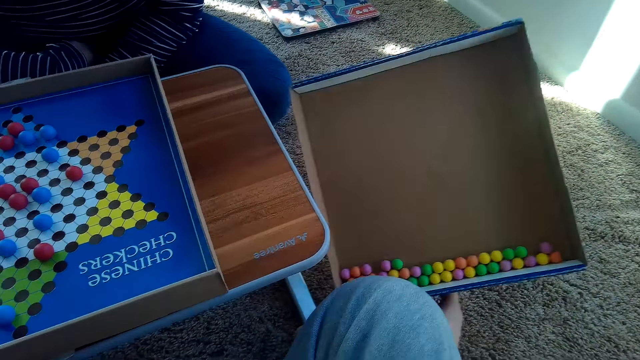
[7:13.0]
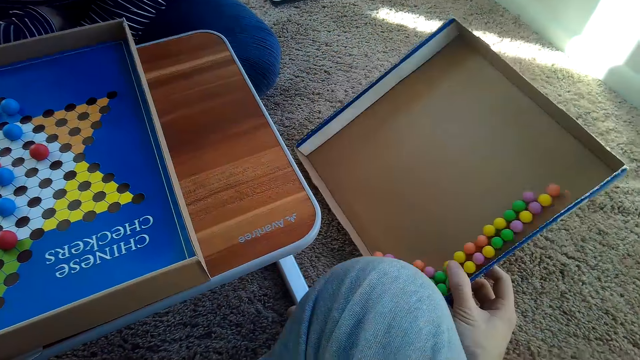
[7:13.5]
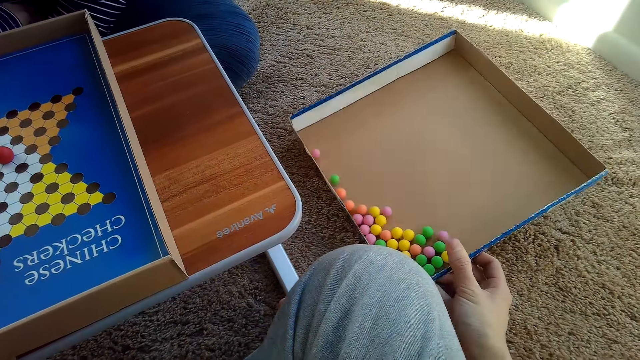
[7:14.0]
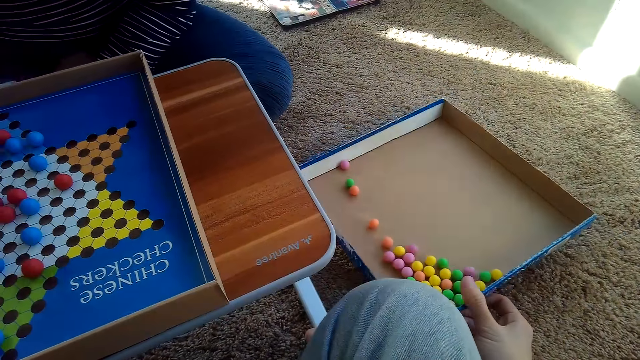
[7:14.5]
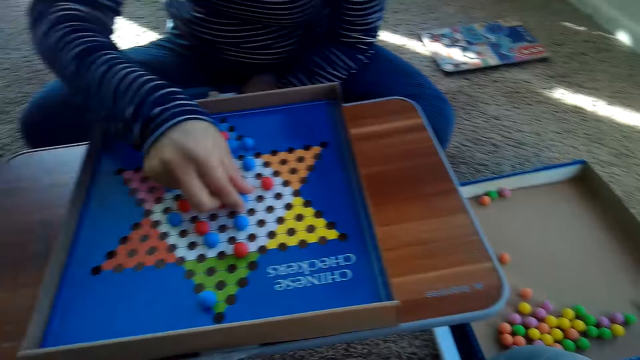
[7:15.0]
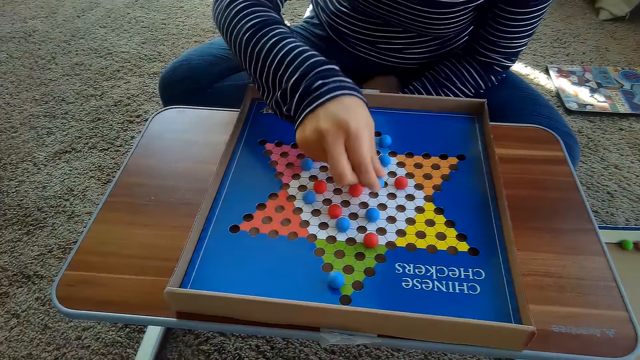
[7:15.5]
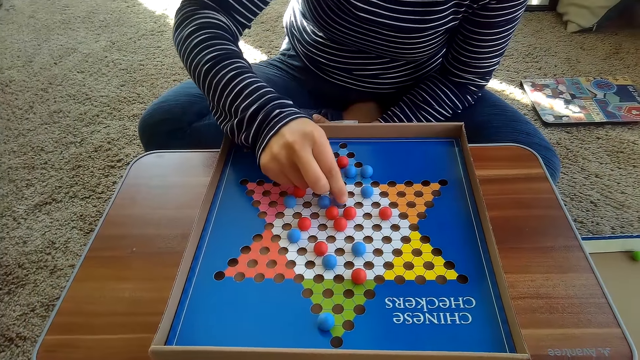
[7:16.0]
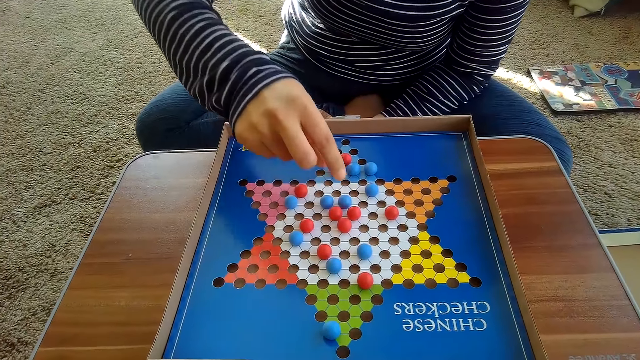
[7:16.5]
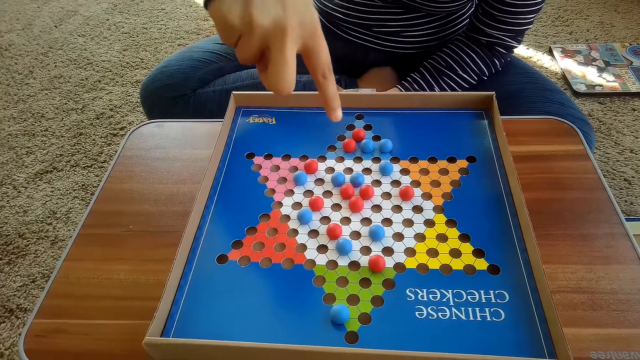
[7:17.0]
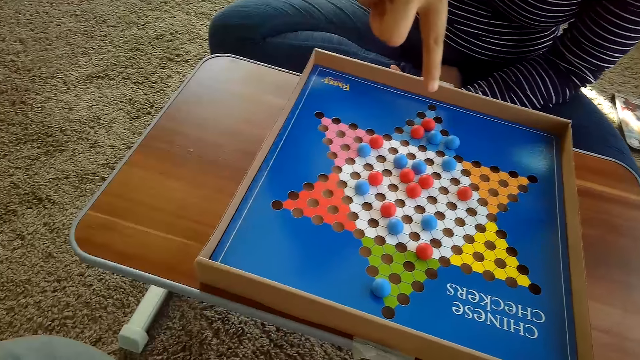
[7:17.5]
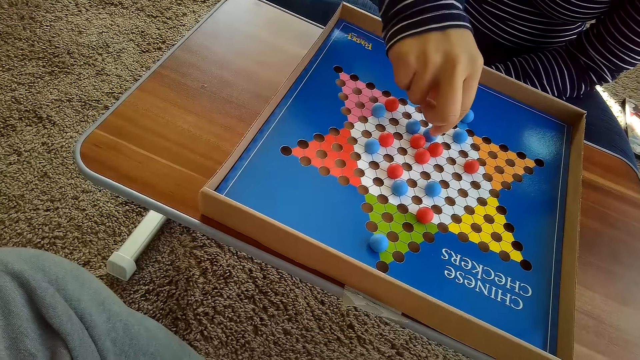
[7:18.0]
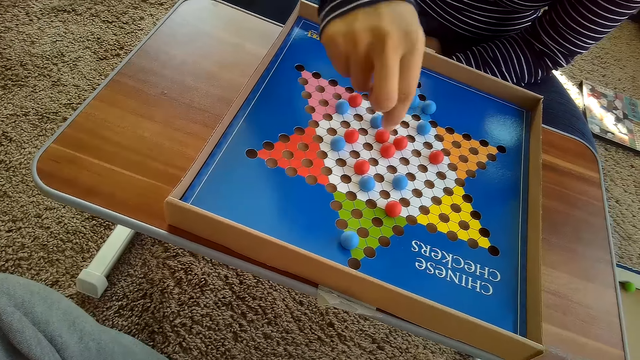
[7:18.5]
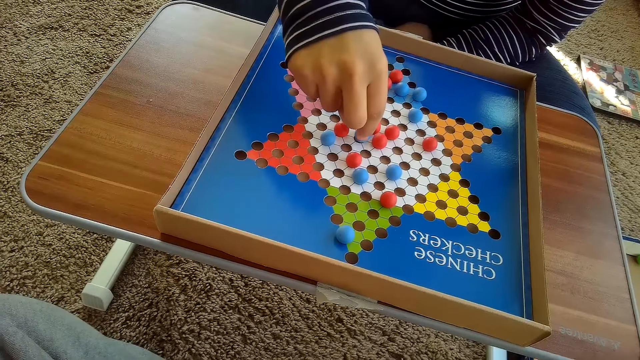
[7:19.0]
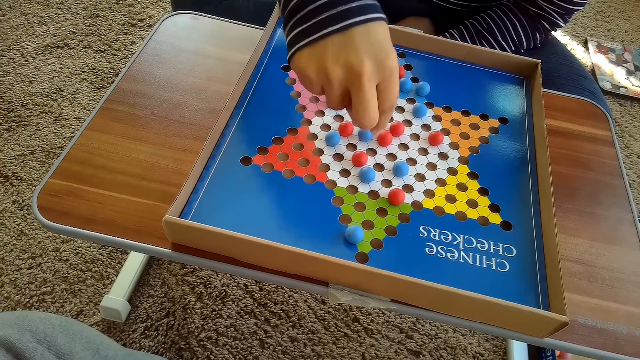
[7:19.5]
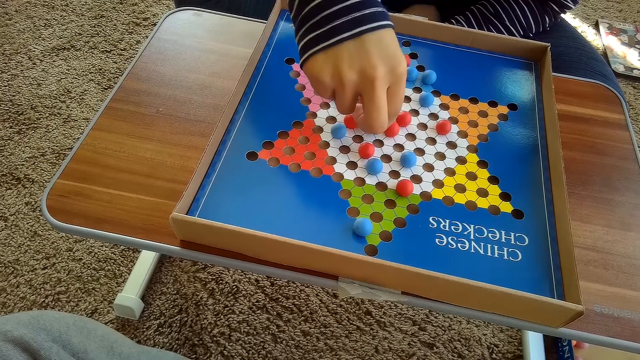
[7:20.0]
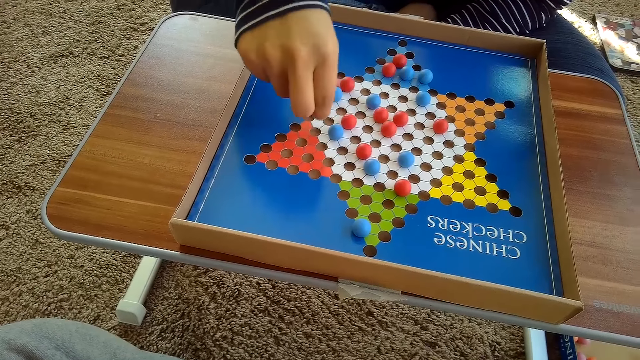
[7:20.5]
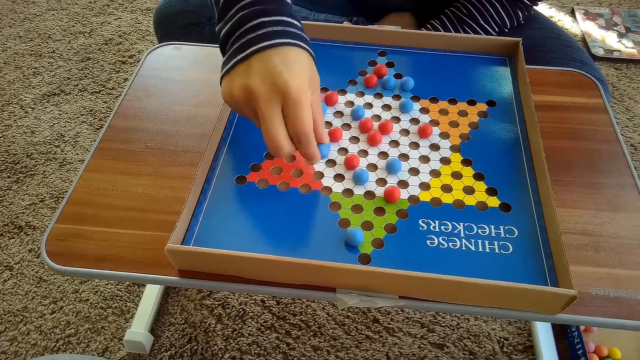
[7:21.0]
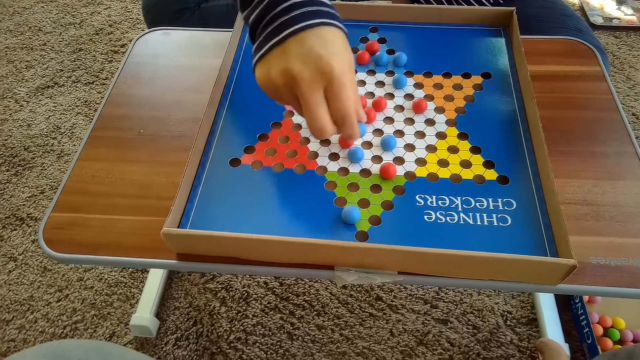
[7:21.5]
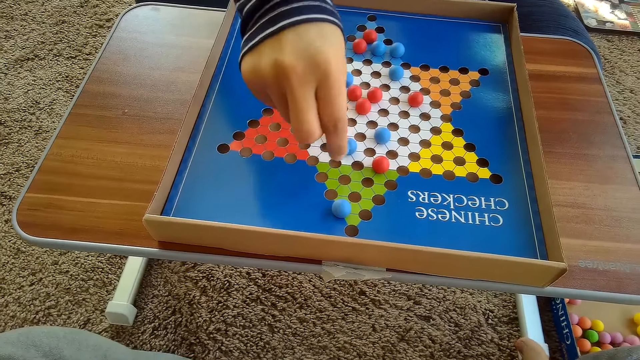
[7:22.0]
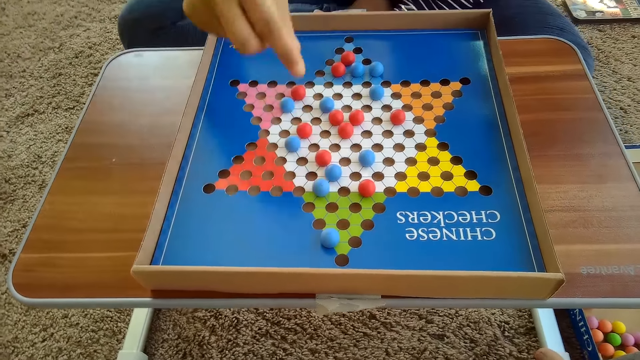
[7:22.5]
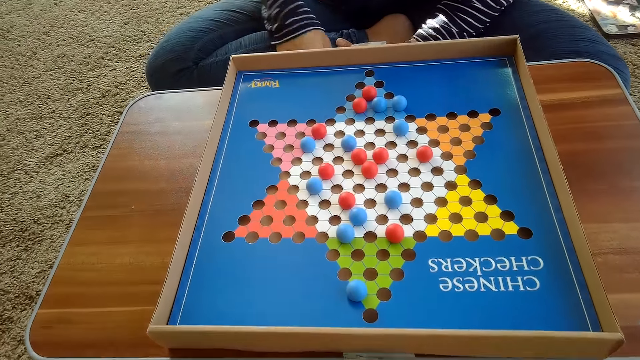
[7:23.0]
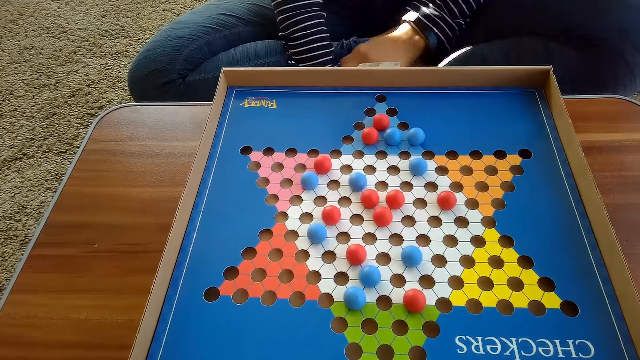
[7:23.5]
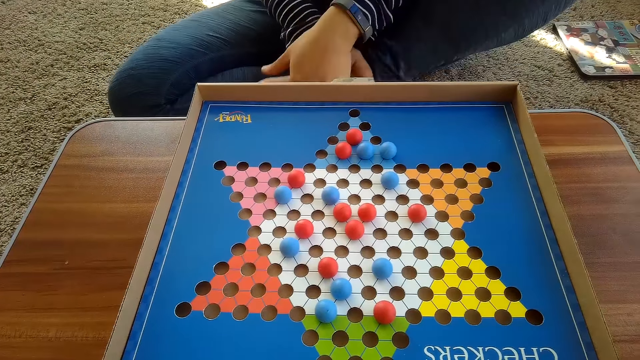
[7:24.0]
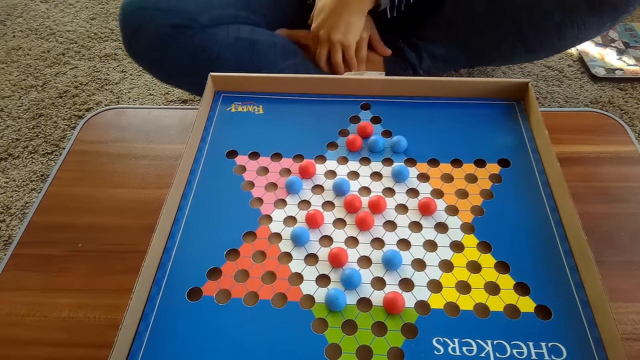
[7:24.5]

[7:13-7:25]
The camera wearer looks at the board. A woman points at the Chinese checker balls on the Chinese checker board on the table with her right hand. The woman moves another blue Chinese checkers ball on the Chinese checker board on the table with her right hand. The woman moves the blue Chinese checkers ball on the Chinese checker board on the table with her right hand.

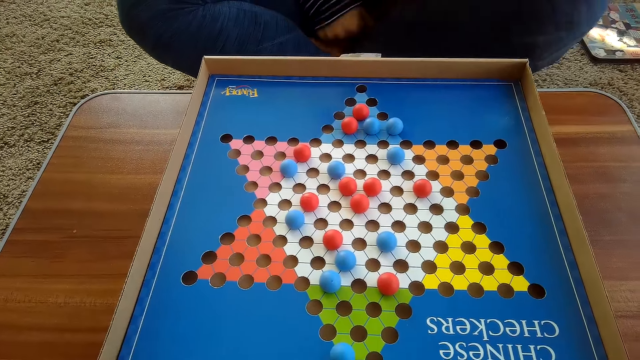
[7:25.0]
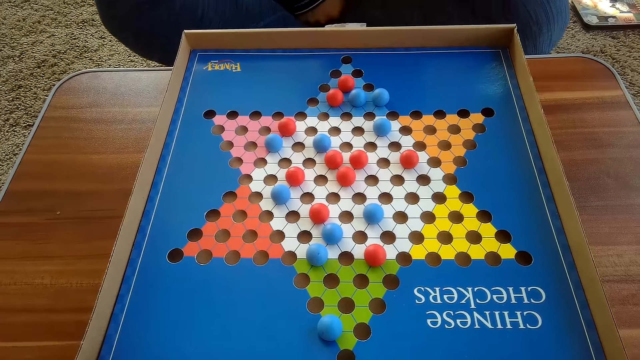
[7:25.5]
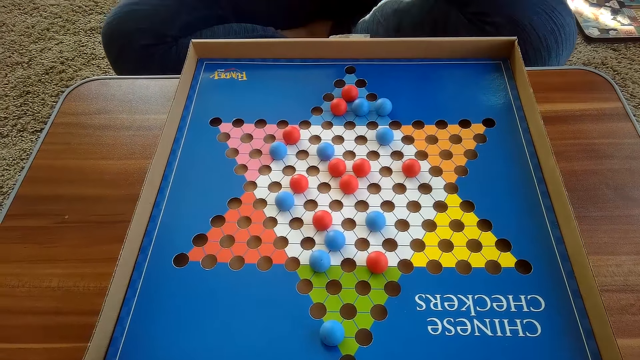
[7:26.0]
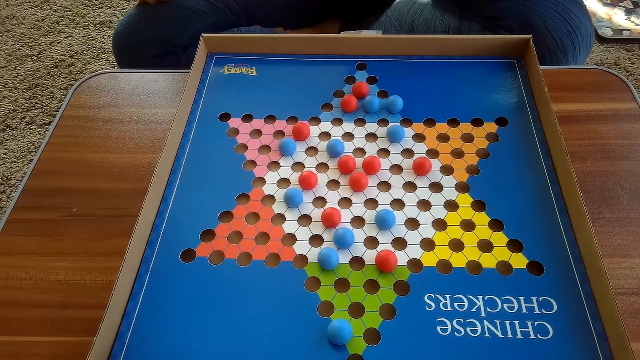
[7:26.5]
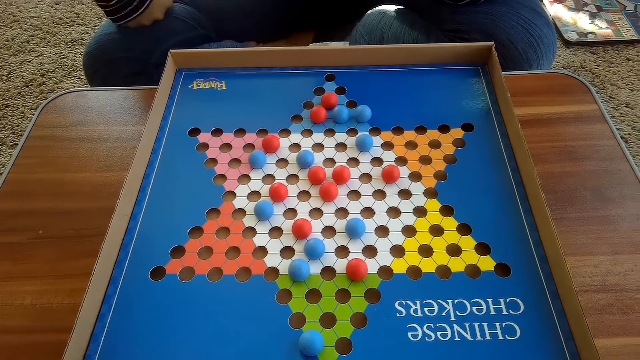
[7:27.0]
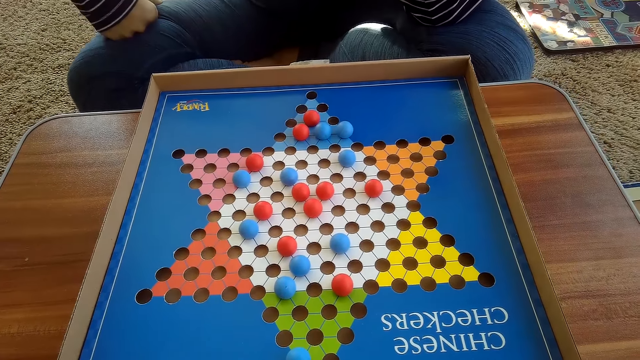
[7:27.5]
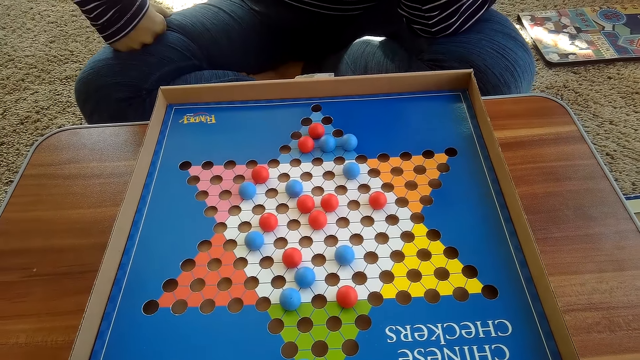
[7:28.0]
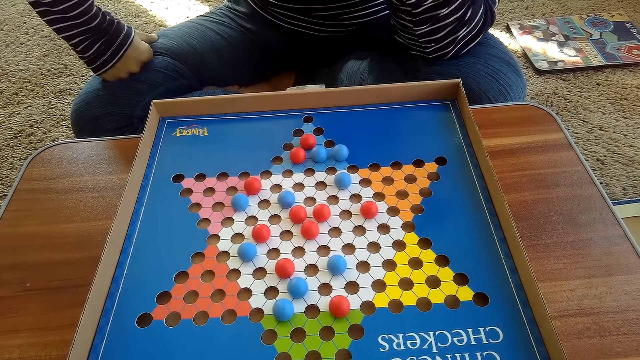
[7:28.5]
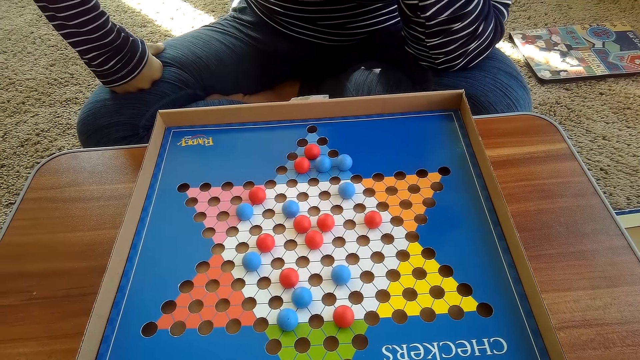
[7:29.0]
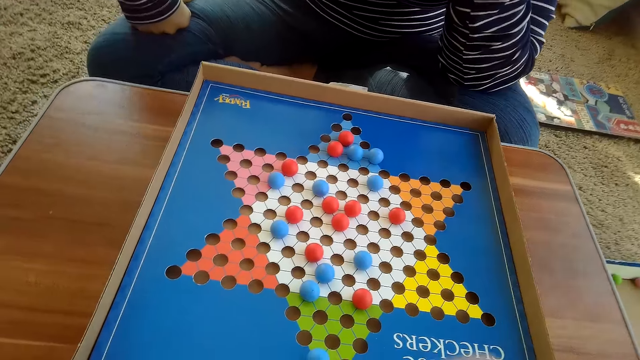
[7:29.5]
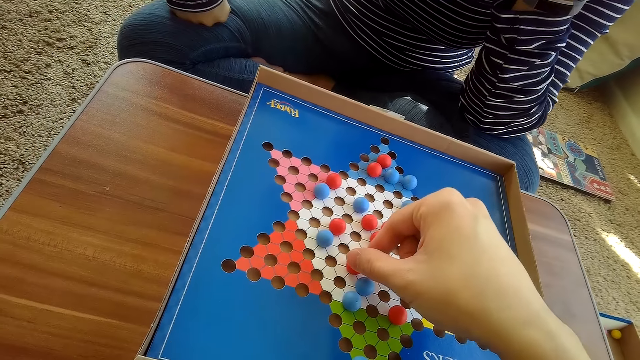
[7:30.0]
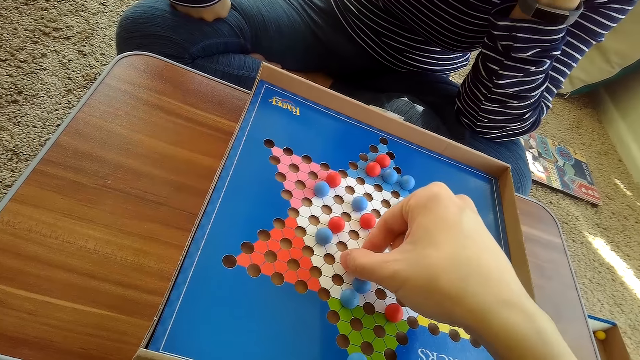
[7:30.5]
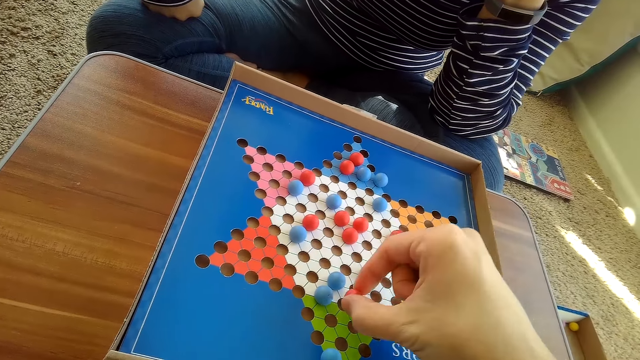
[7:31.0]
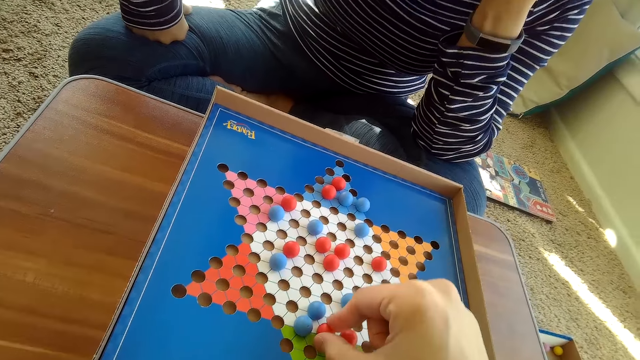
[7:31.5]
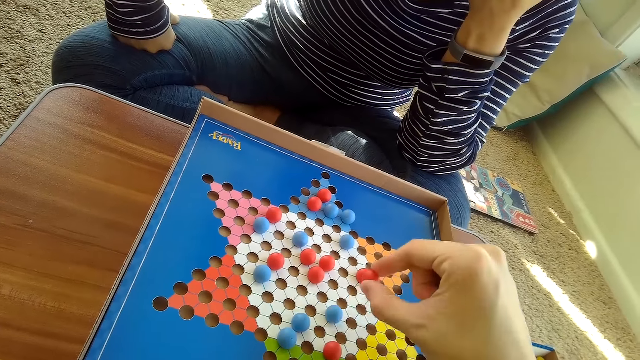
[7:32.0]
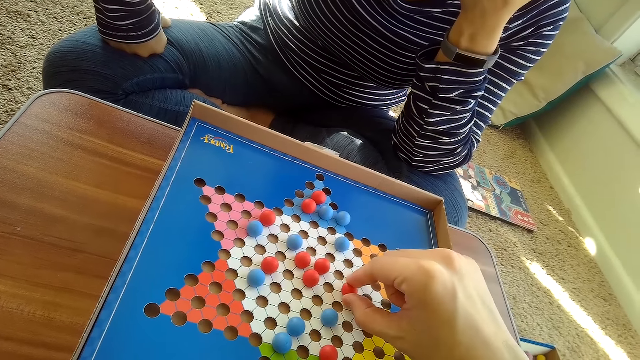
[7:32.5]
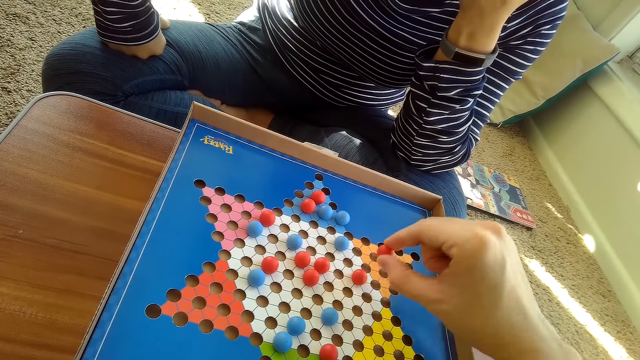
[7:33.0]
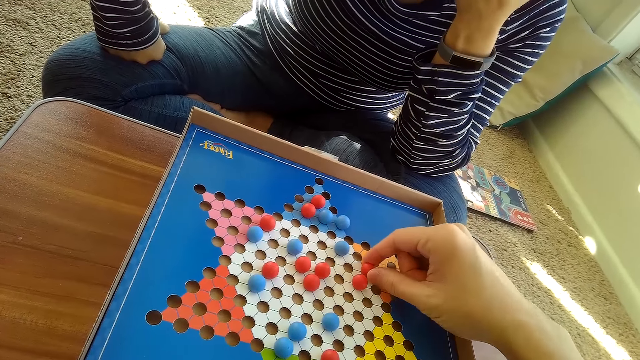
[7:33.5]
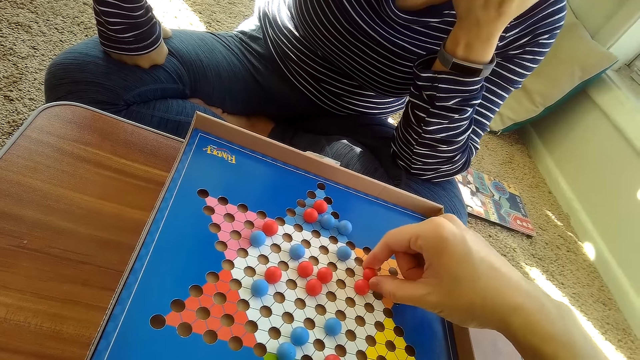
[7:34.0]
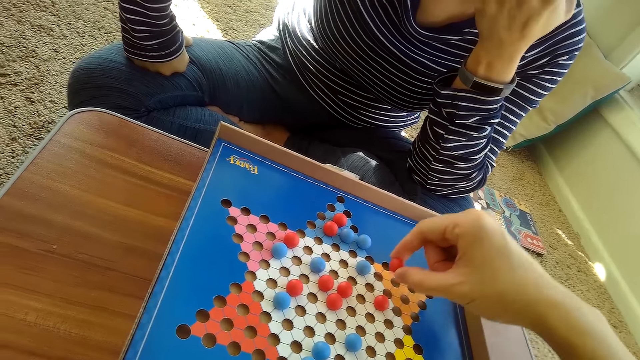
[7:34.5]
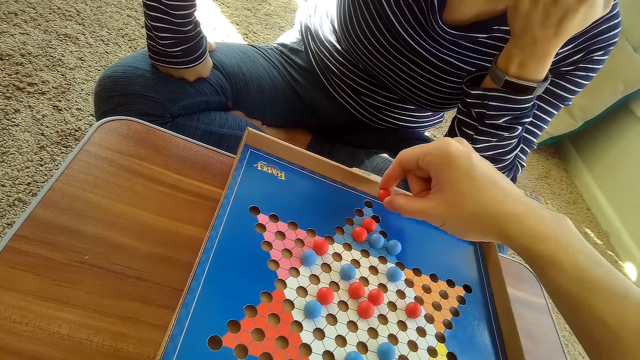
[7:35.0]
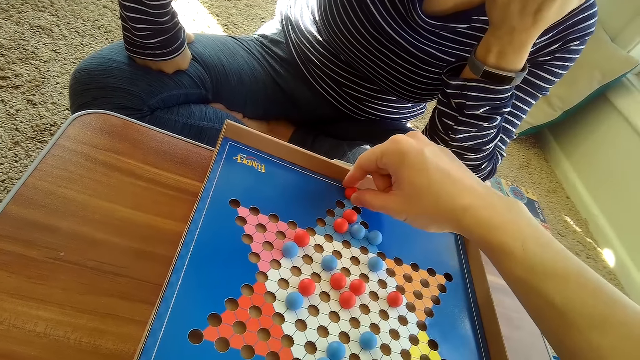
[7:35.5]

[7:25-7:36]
The camera wearer moves another red Chinese checkers ball on the Chinese checkers board on the table with his right hand.
